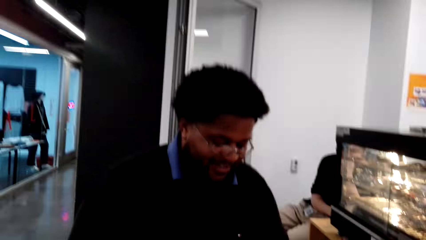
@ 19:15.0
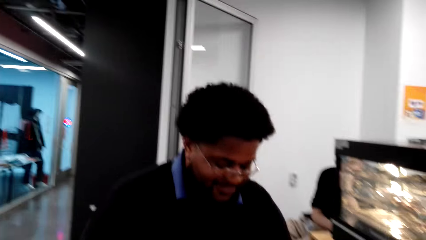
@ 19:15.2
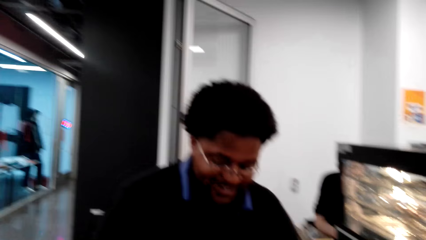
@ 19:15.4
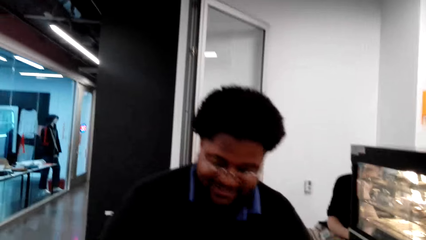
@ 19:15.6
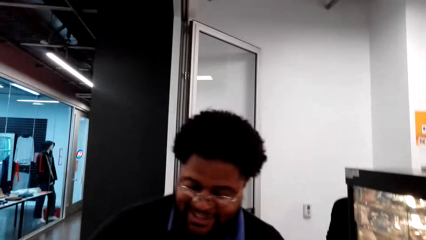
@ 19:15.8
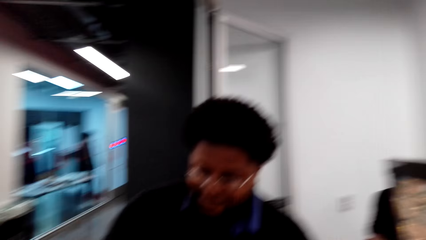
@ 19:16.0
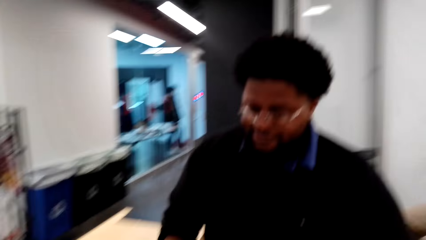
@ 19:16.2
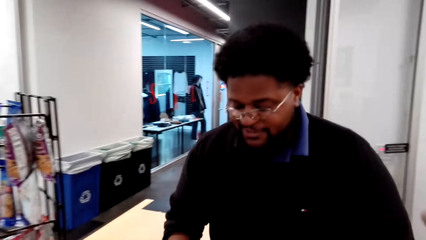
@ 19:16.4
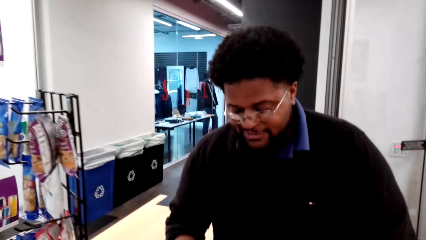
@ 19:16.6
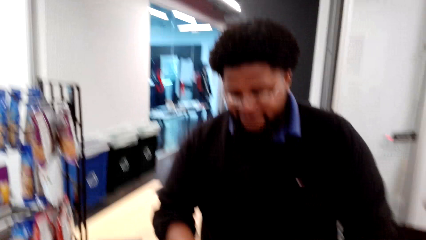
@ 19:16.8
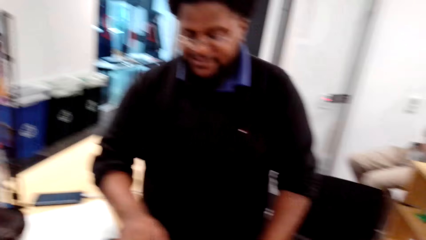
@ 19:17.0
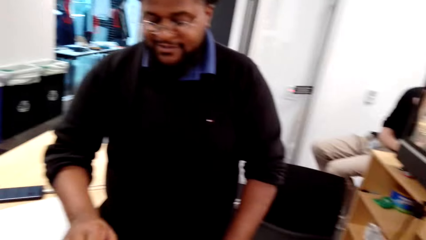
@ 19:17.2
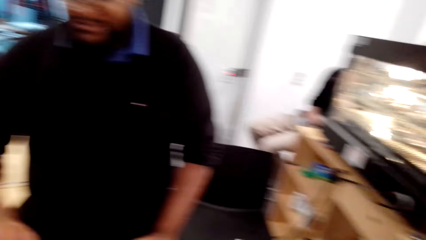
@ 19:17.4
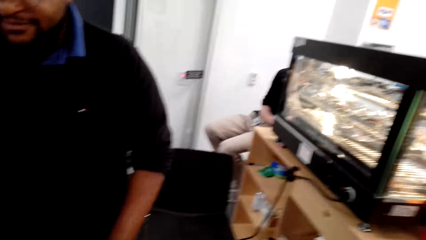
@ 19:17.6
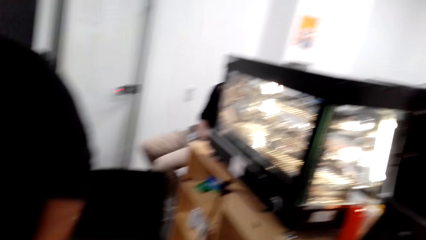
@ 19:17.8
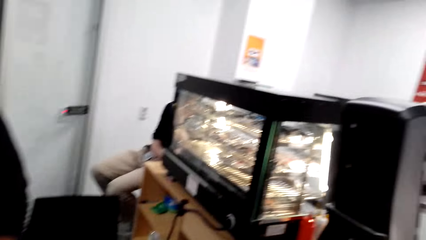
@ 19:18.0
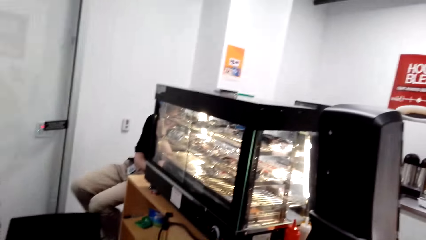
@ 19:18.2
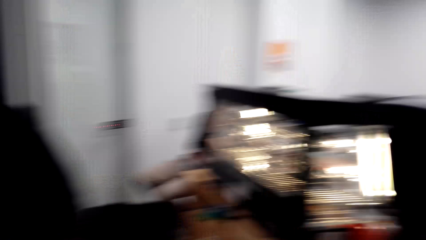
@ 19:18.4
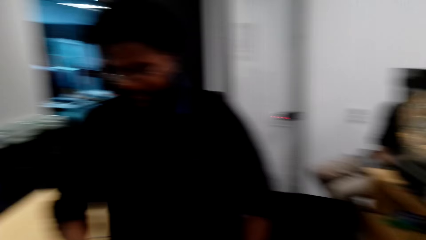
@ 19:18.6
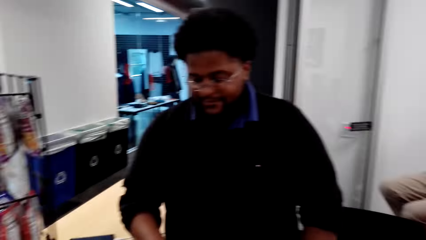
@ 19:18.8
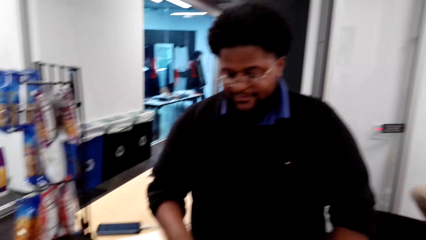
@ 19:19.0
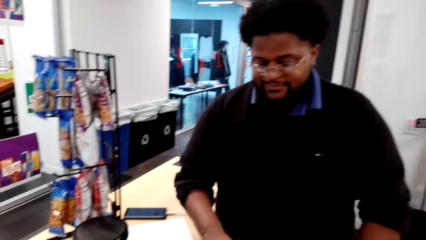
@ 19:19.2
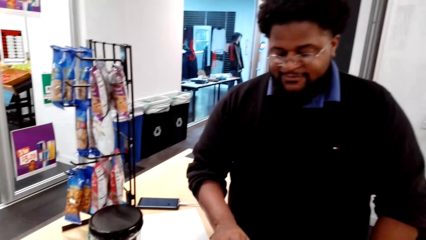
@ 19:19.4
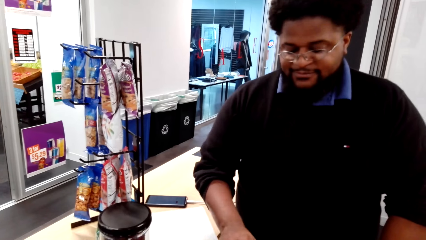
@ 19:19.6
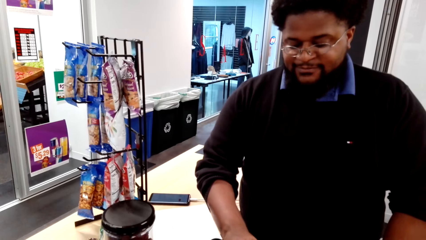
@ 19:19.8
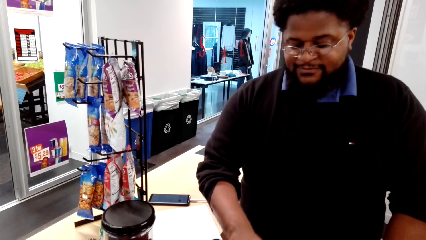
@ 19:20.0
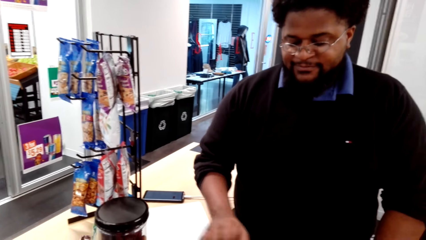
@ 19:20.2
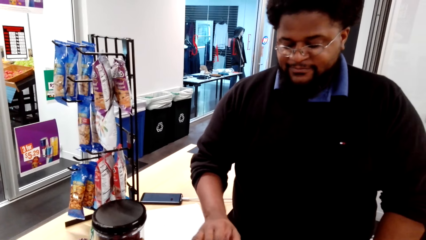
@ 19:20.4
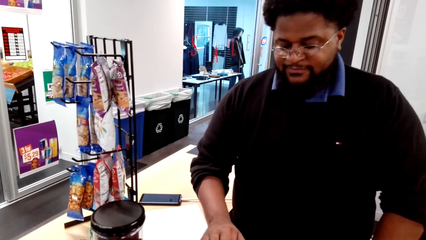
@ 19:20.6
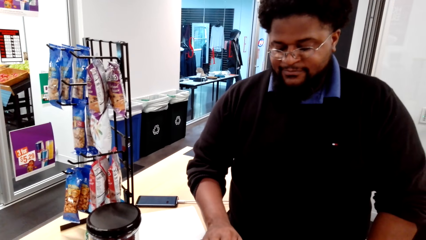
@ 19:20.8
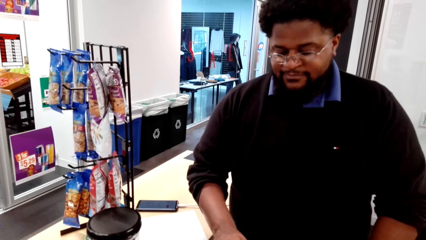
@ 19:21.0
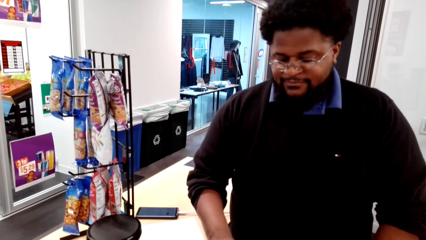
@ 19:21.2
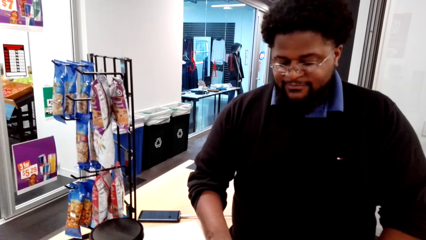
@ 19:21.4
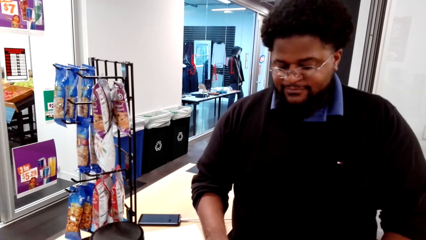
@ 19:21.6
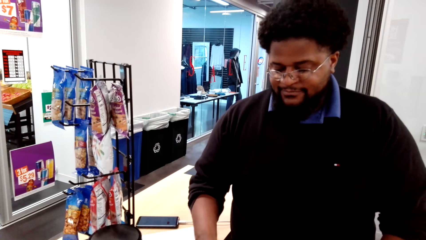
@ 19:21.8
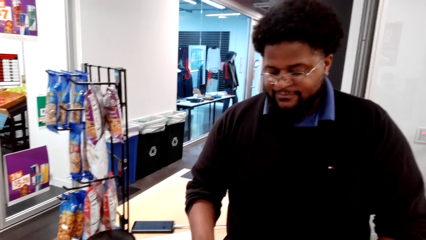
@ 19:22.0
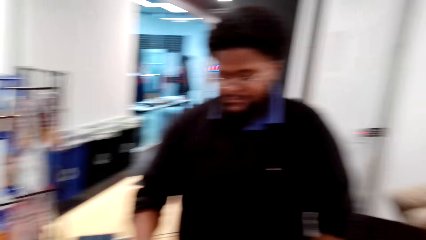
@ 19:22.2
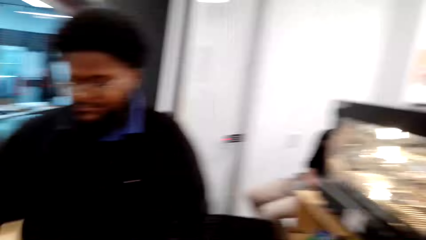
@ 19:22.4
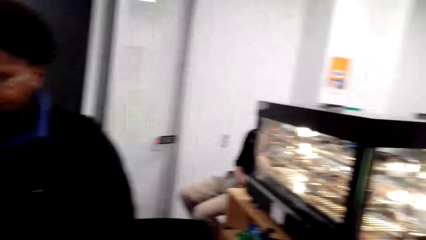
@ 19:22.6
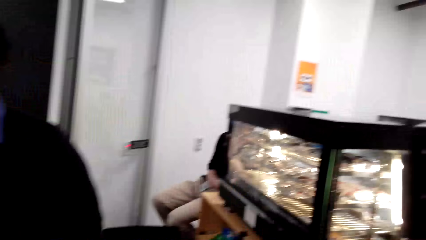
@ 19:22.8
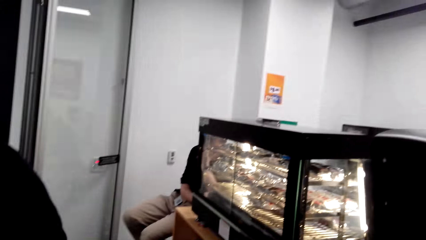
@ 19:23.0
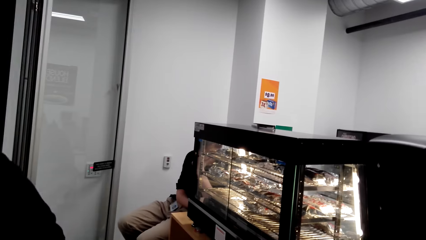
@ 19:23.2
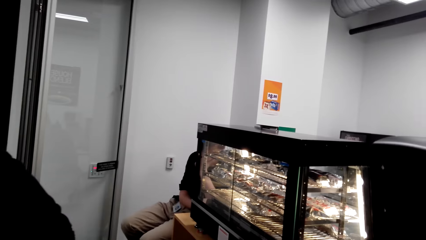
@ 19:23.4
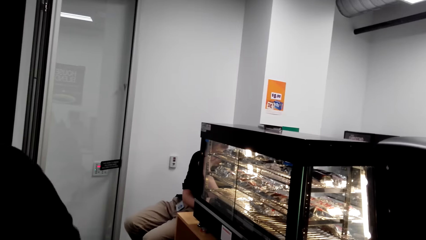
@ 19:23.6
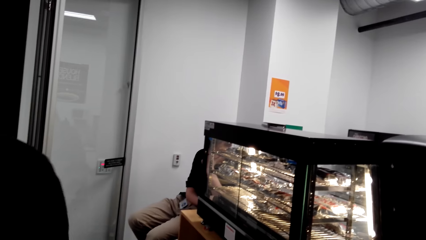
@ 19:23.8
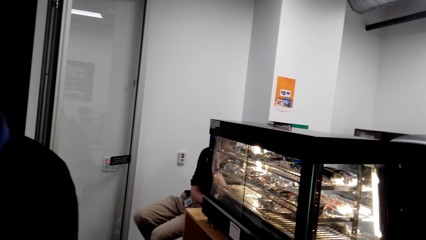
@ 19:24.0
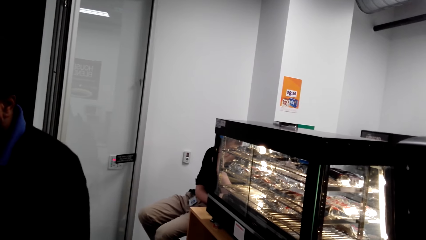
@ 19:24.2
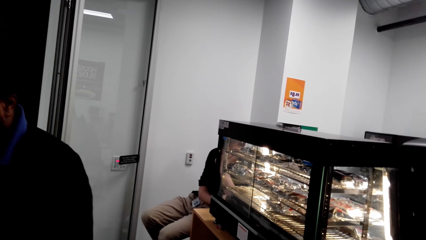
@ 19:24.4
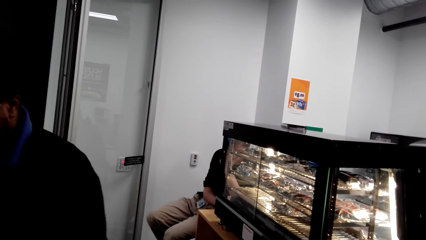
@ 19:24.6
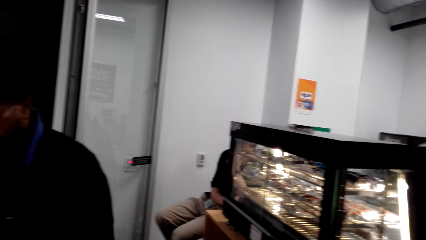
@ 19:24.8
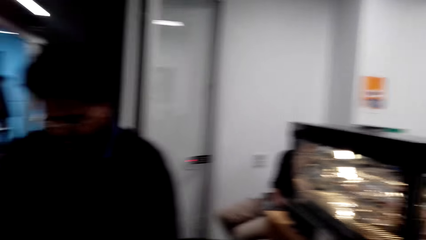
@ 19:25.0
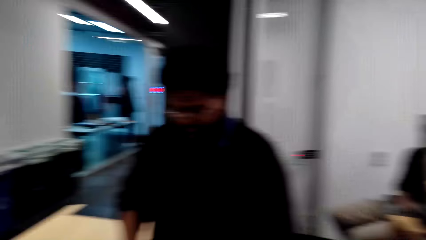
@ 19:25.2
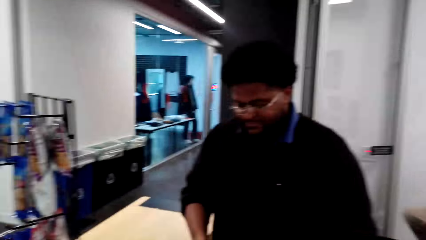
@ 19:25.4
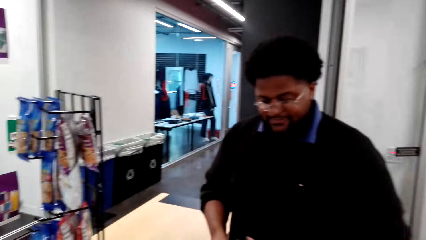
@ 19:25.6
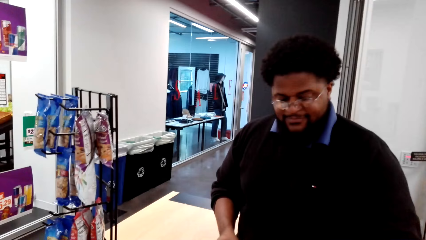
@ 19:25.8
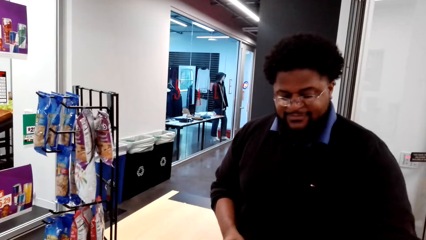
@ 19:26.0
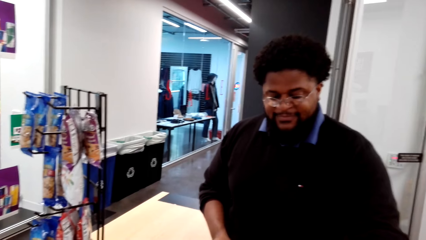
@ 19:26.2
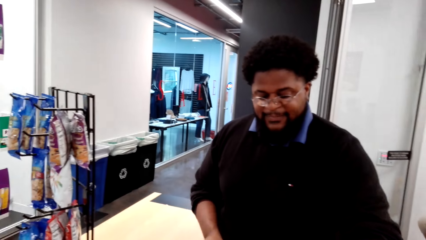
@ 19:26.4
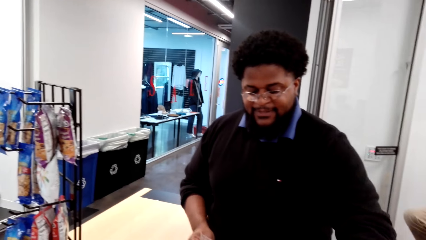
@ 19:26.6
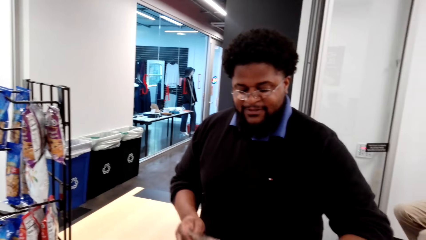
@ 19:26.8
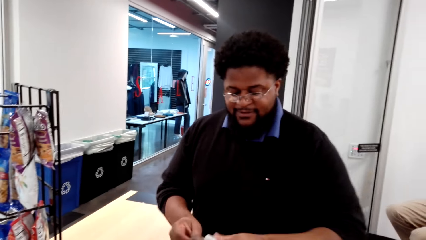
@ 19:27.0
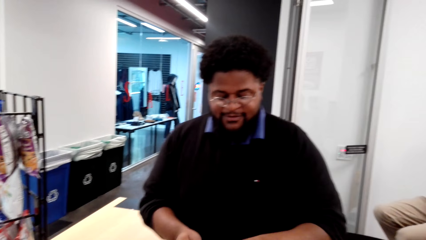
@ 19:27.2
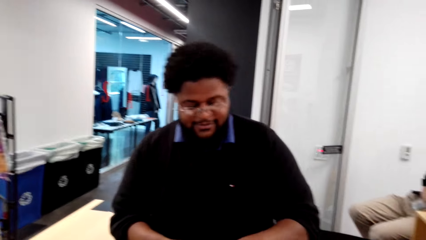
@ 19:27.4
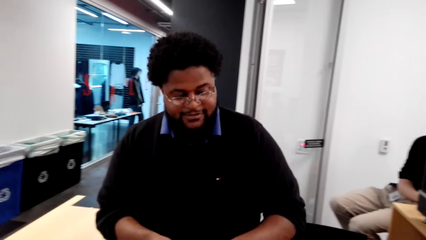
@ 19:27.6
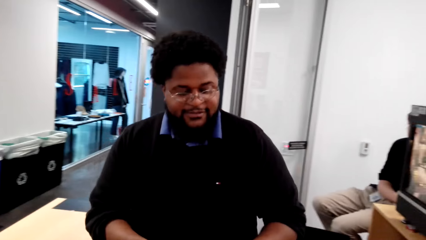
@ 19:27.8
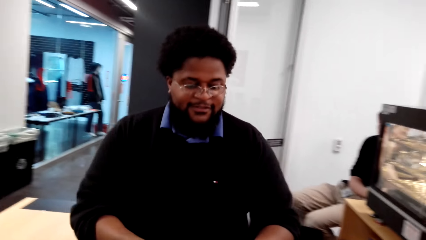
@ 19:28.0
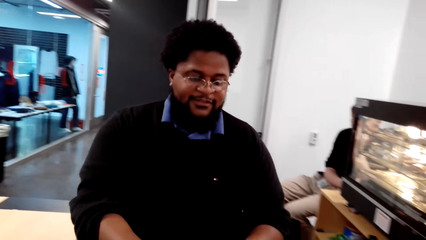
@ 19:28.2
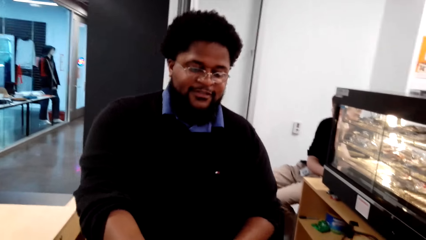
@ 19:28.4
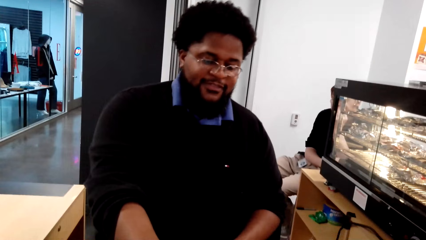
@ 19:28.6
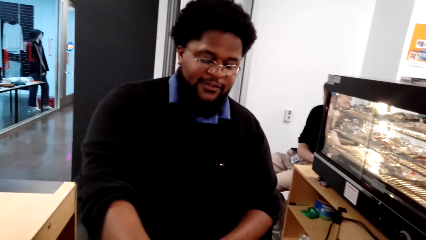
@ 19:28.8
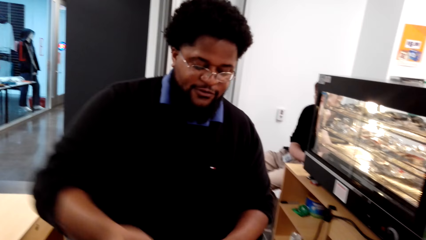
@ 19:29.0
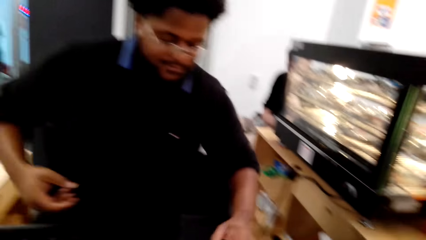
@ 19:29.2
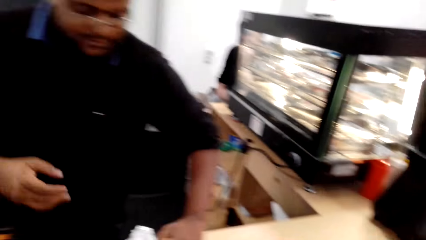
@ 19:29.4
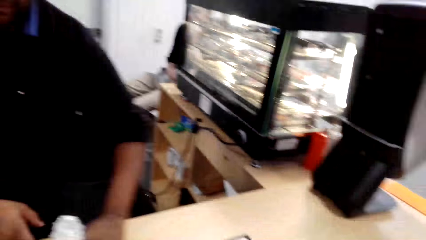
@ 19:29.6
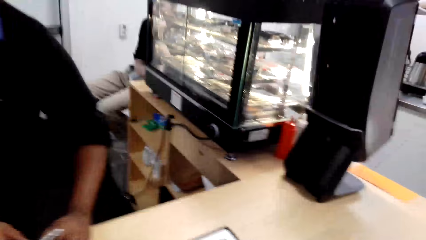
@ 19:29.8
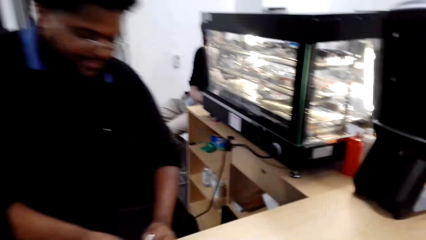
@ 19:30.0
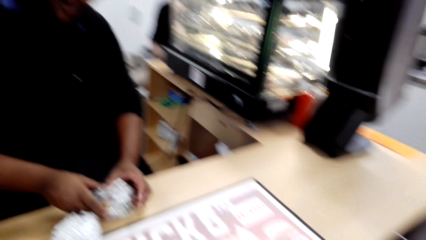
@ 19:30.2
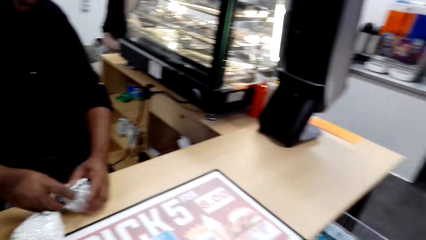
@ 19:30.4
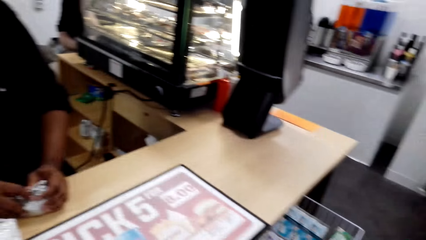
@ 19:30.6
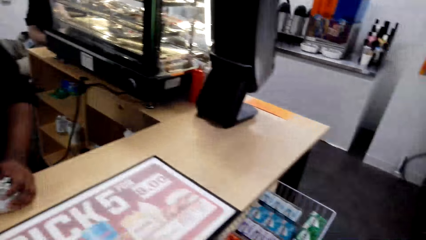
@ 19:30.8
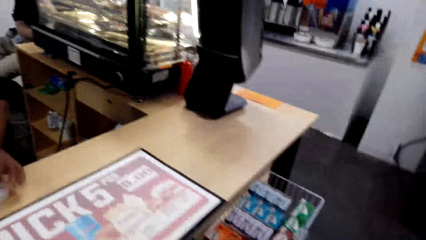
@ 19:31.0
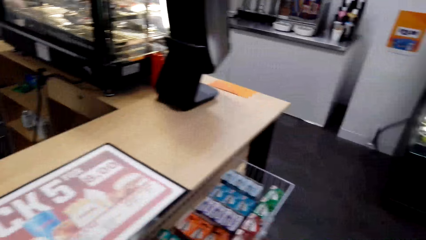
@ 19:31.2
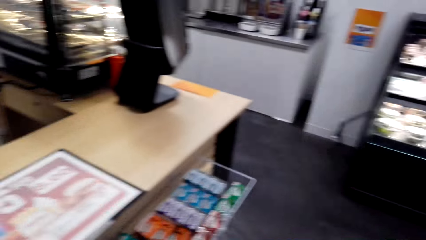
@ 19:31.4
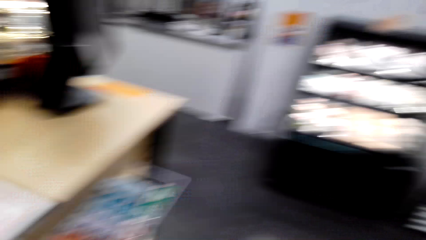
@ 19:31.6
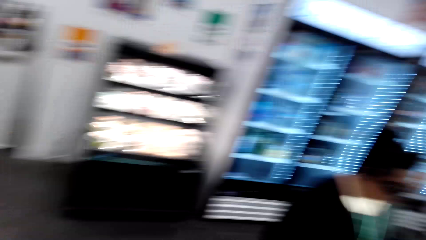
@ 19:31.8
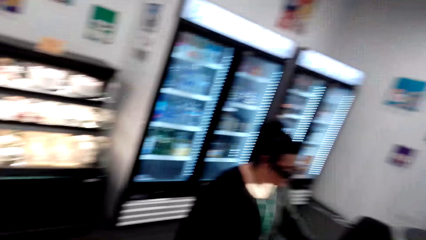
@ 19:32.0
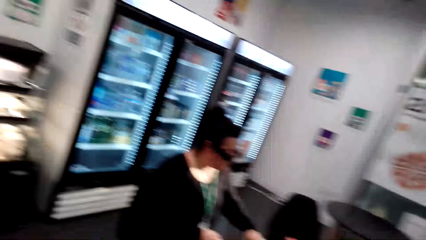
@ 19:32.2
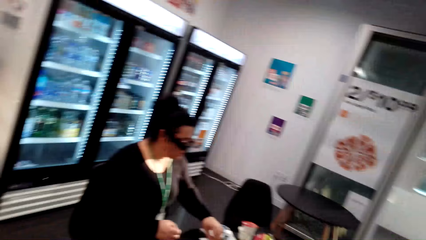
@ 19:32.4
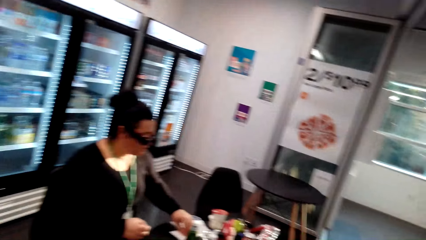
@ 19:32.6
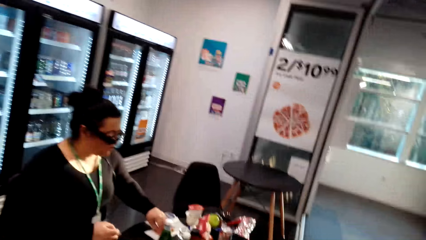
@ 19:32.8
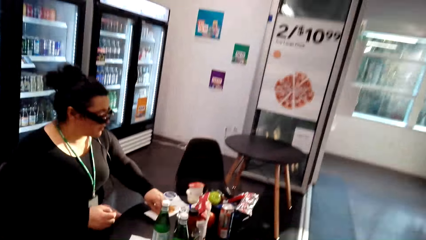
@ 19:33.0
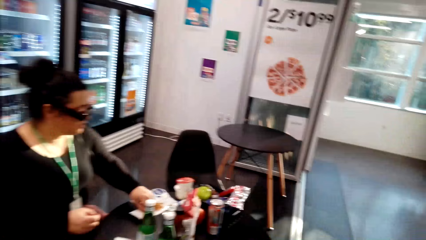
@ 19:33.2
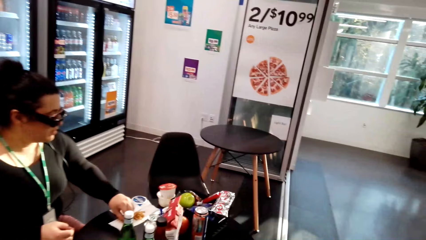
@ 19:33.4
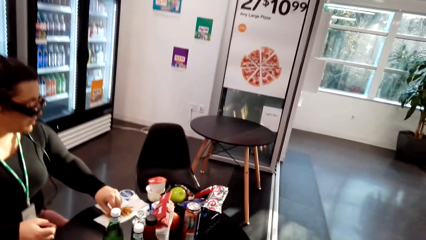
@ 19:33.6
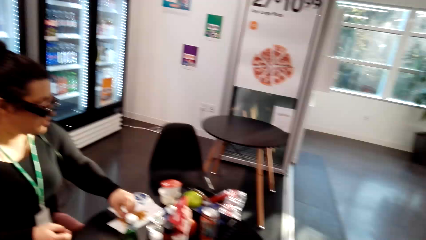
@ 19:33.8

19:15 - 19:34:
A man presses a cashier machine. The camera wearer takes a receipt from the man. The man picks up a packet on the counter.
